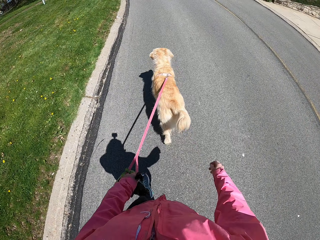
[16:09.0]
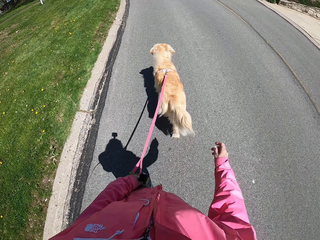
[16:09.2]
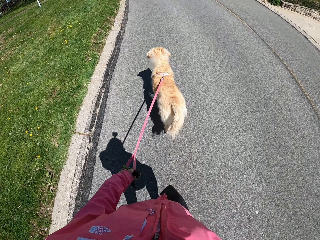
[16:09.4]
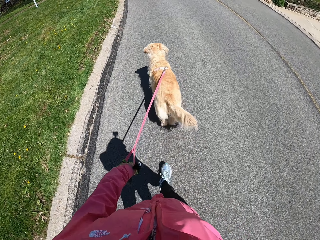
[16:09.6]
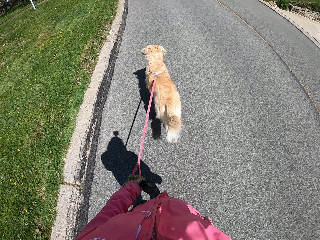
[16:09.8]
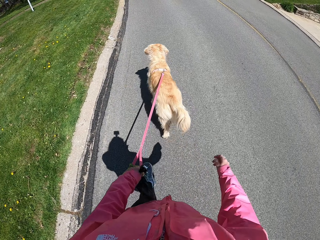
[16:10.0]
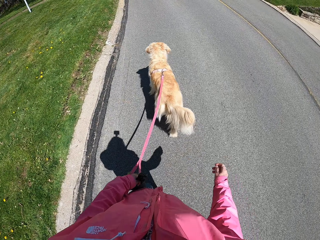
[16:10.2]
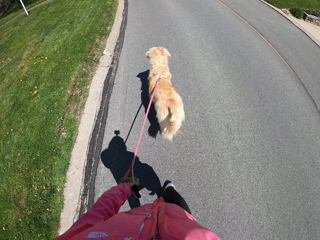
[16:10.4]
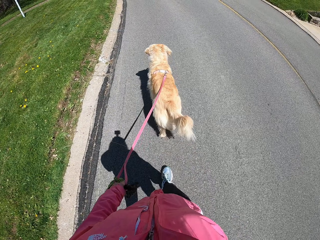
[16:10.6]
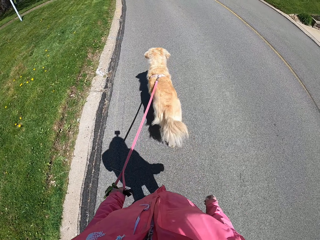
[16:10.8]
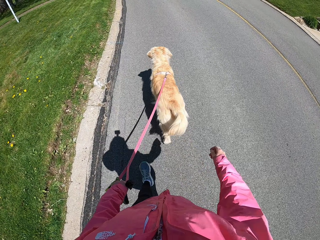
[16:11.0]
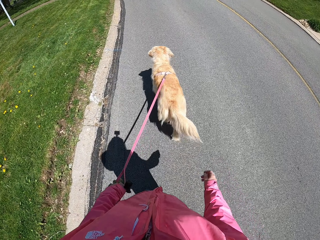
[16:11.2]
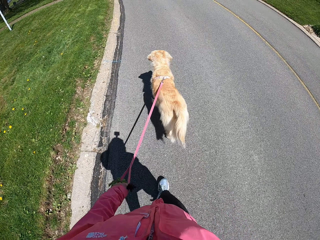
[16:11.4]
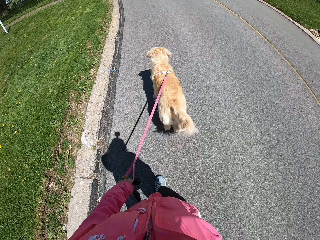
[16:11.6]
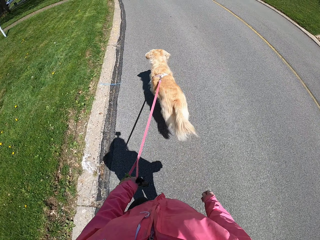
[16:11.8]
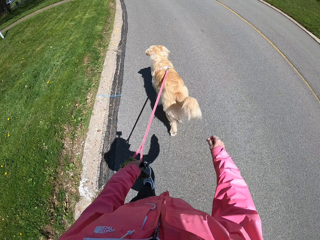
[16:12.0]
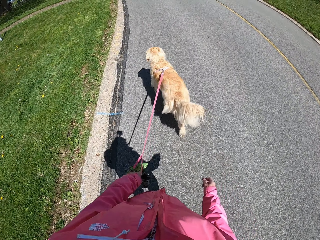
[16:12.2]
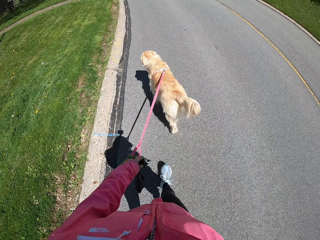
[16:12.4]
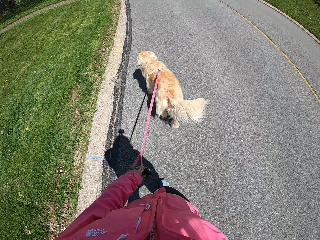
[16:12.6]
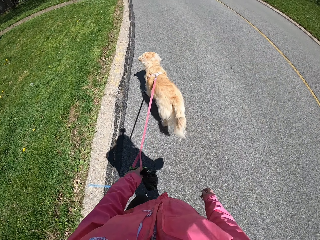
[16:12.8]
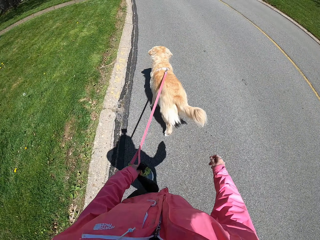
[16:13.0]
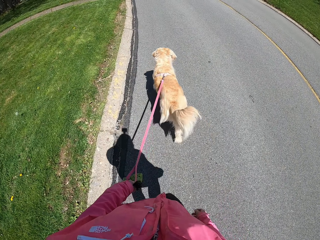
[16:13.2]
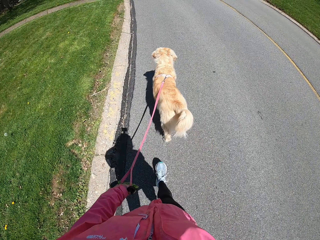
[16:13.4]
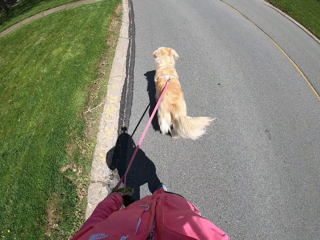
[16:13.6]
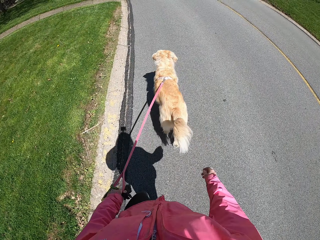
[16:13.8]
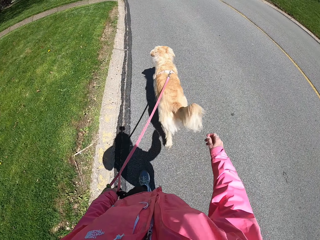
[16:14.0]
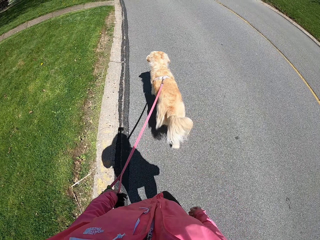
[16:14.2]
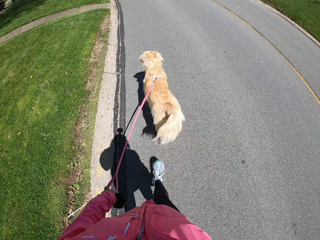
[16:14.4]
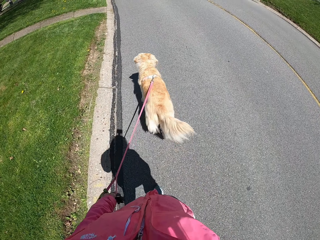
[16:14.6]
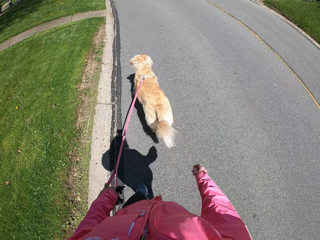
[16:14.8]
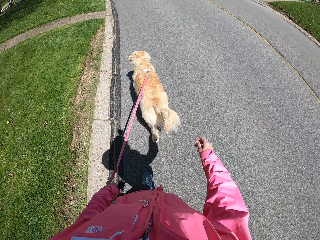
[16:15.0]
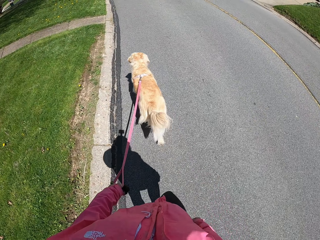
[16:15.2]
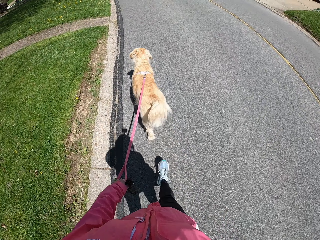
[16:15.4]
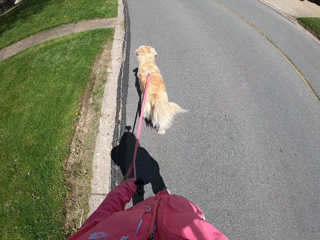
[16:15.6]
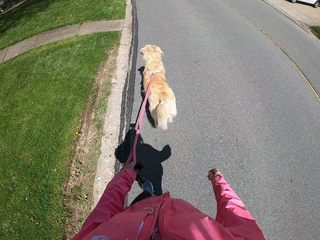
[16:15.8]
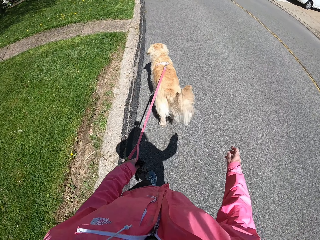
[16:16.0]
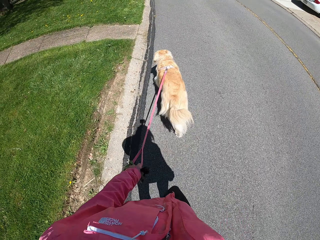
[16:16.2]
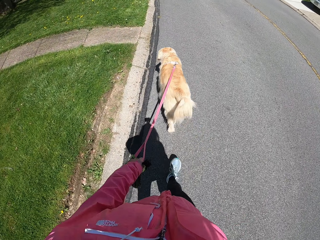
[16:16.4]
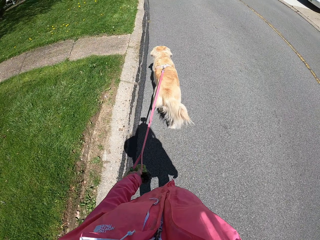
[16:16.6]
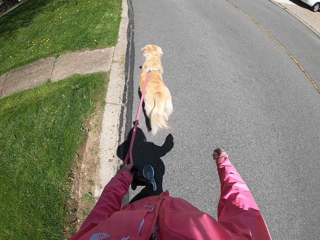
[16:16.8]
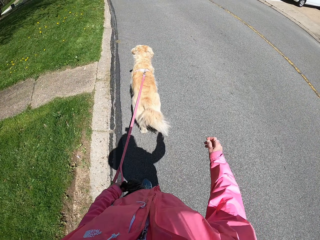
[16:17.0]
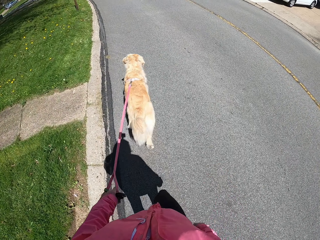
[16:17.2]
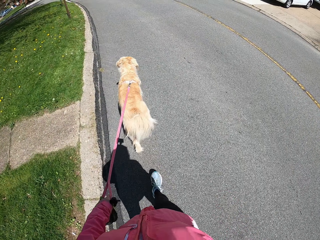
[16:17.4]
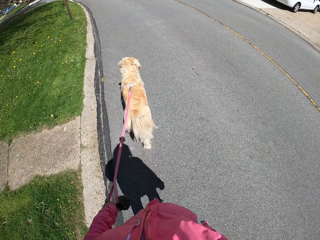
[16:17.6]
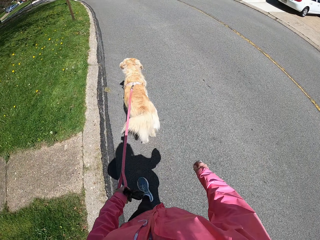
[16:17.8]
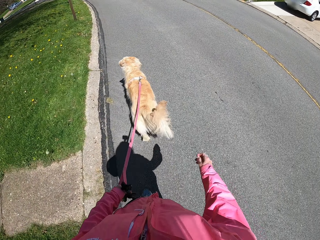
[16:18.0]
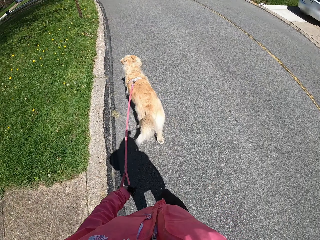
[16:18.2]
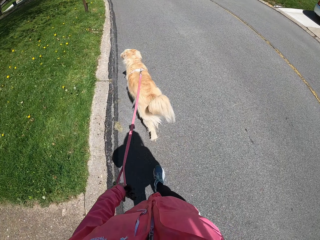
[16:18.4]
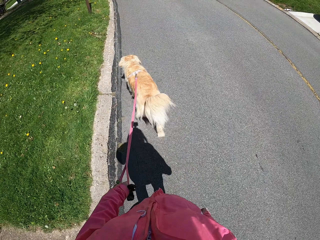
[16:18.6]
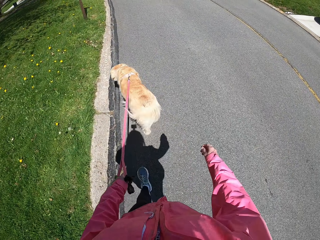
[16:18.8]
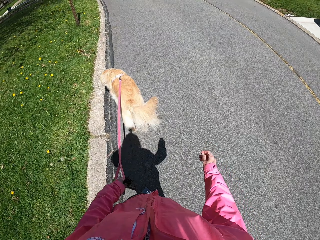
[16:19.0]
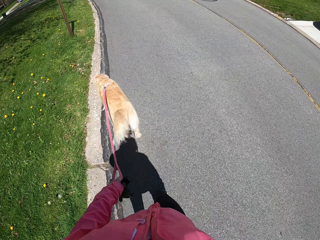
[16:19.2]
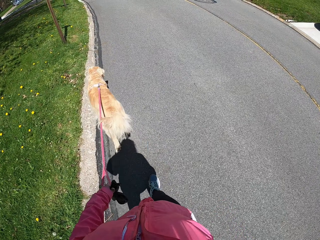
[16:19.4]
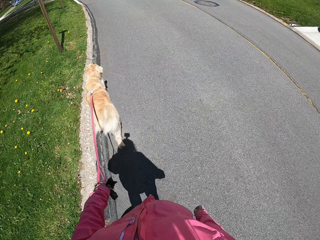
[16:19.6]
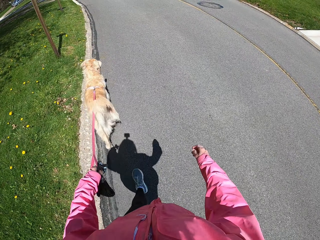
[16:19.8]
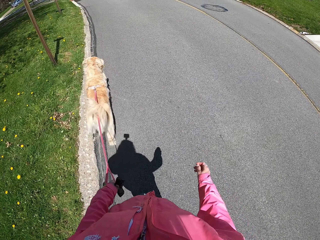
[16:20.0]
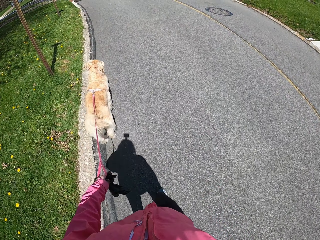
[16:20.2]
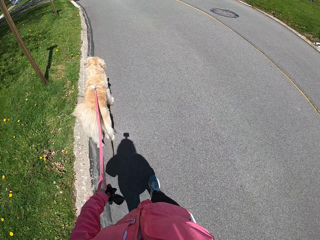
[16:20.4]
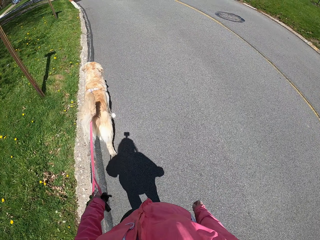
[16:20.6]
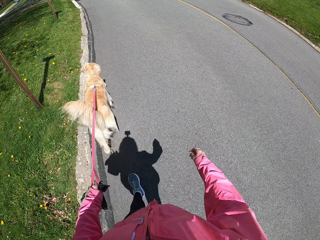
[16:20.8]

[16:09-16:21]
The camera wearer walks on the road.

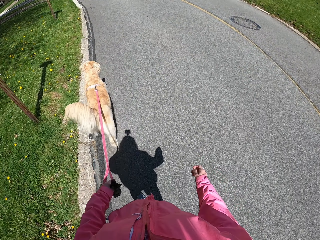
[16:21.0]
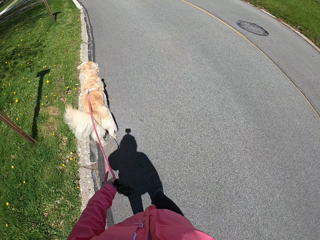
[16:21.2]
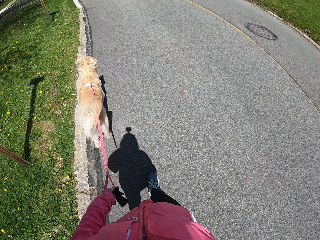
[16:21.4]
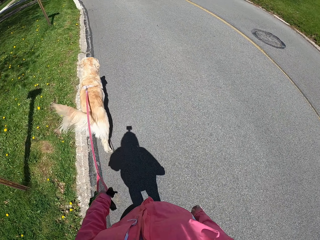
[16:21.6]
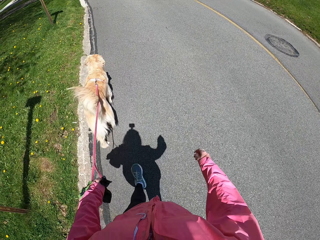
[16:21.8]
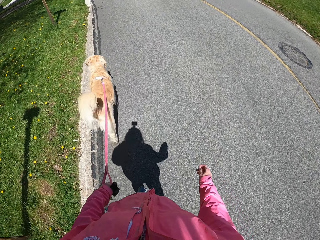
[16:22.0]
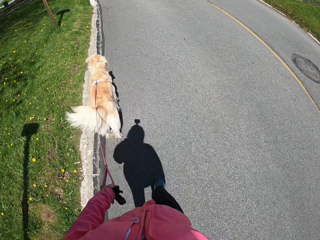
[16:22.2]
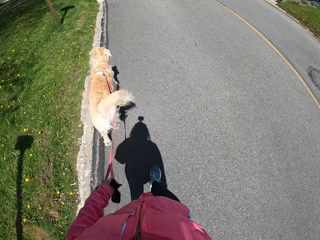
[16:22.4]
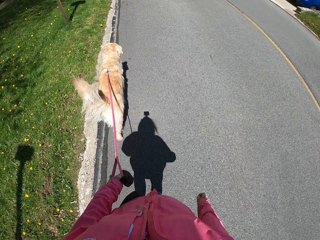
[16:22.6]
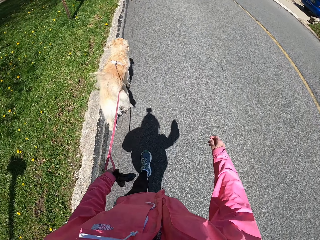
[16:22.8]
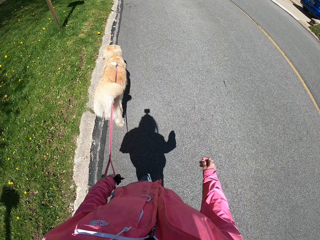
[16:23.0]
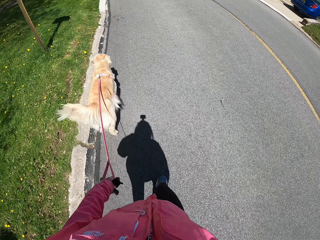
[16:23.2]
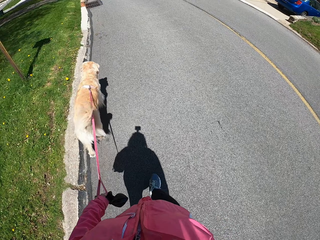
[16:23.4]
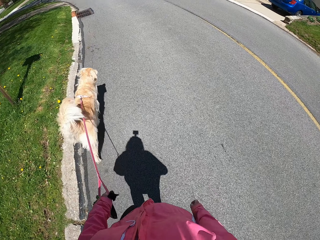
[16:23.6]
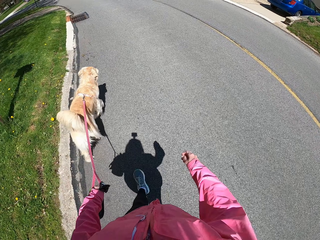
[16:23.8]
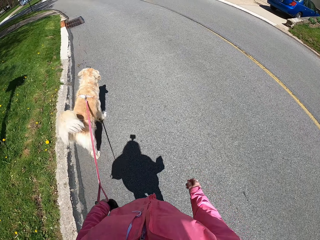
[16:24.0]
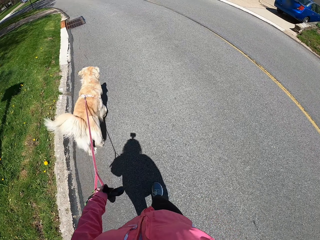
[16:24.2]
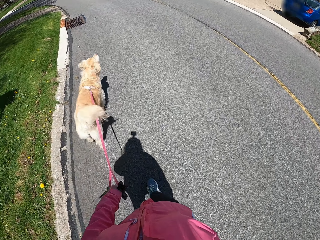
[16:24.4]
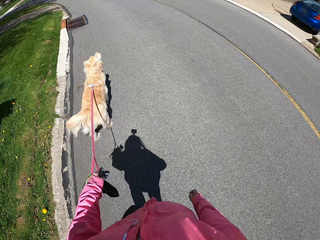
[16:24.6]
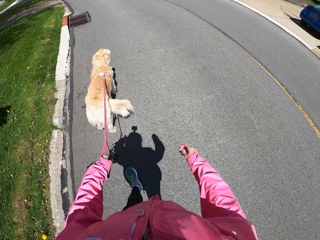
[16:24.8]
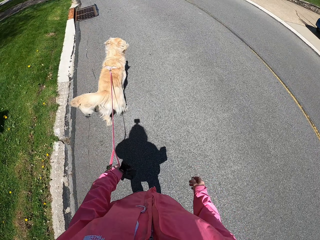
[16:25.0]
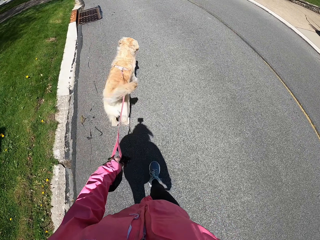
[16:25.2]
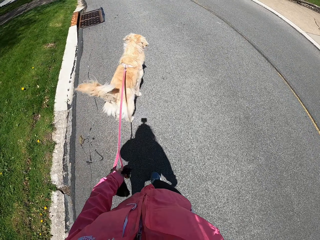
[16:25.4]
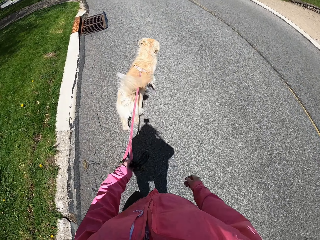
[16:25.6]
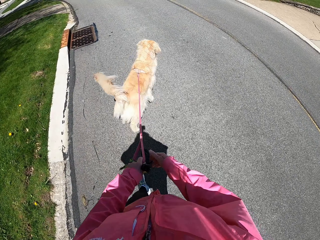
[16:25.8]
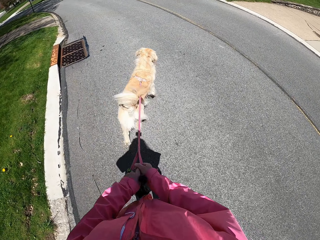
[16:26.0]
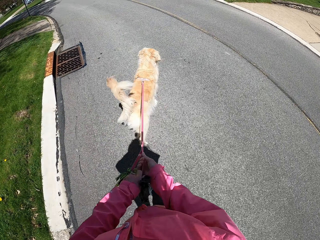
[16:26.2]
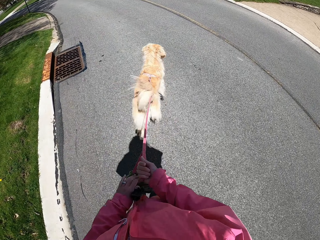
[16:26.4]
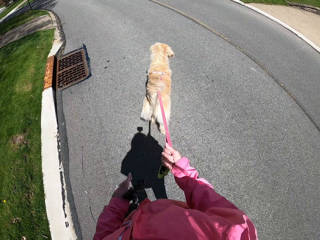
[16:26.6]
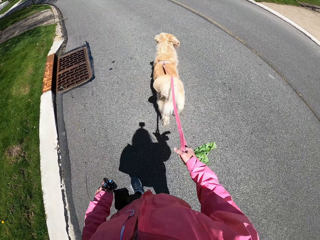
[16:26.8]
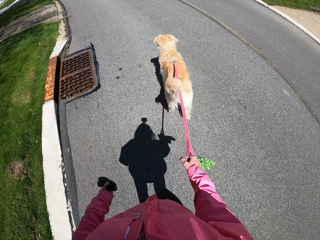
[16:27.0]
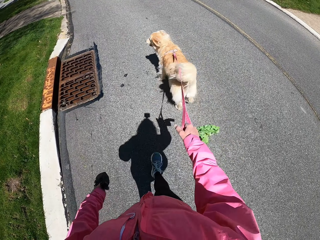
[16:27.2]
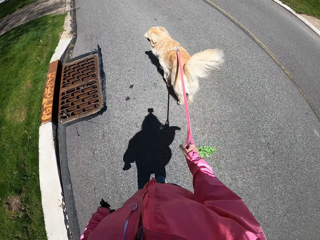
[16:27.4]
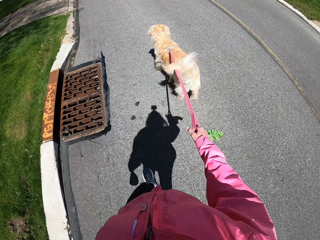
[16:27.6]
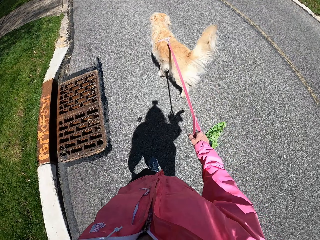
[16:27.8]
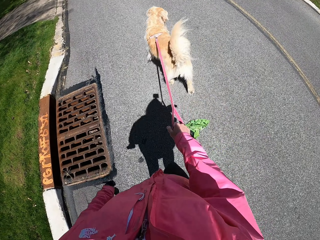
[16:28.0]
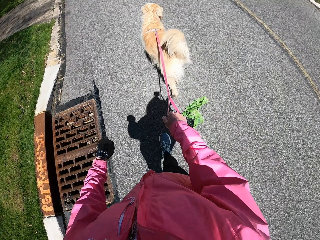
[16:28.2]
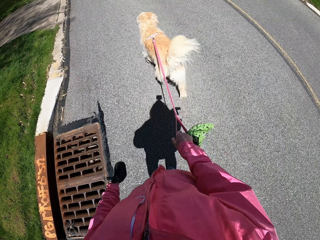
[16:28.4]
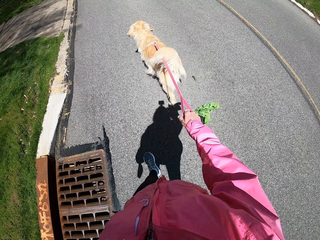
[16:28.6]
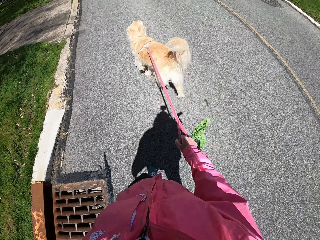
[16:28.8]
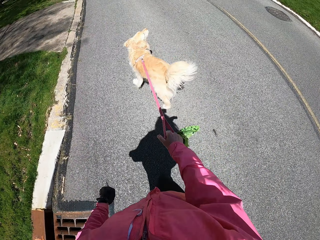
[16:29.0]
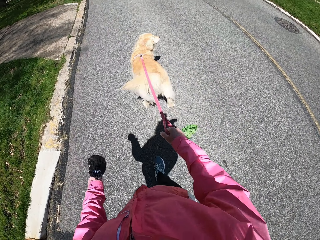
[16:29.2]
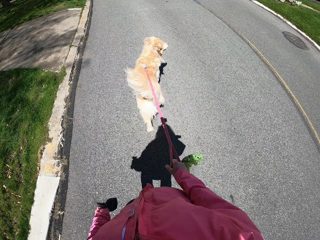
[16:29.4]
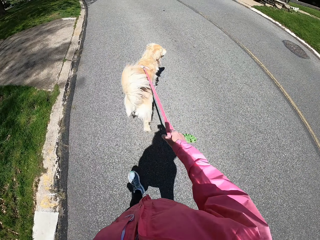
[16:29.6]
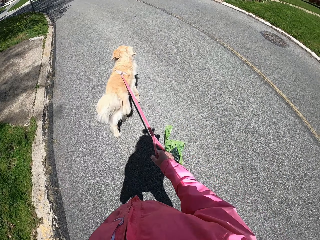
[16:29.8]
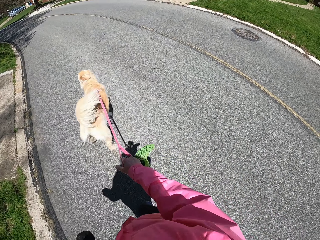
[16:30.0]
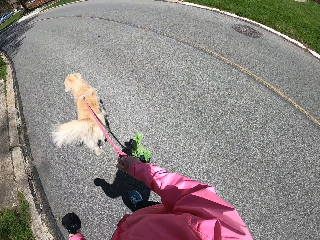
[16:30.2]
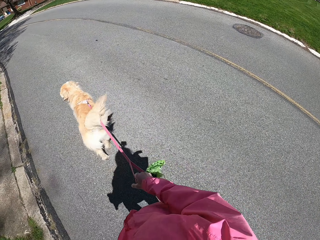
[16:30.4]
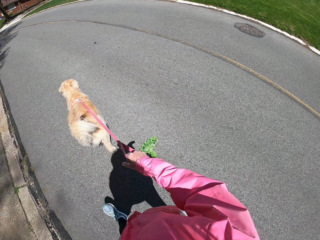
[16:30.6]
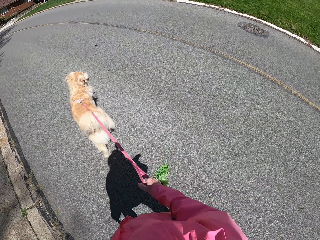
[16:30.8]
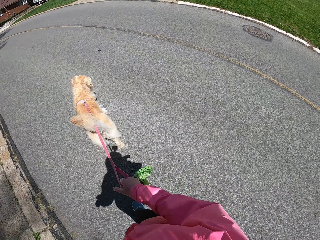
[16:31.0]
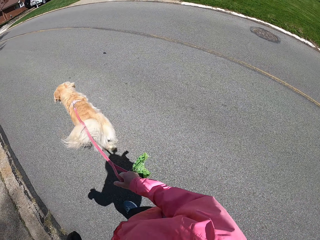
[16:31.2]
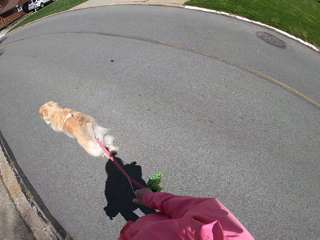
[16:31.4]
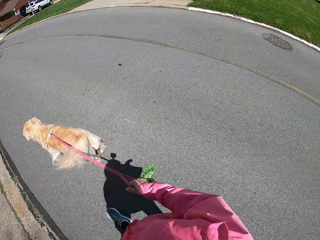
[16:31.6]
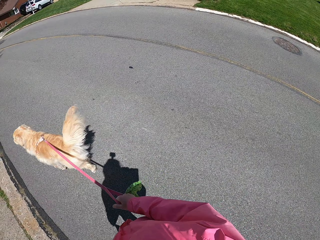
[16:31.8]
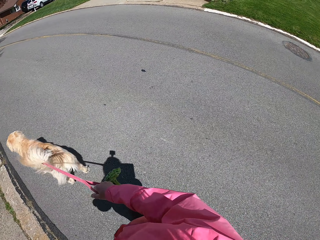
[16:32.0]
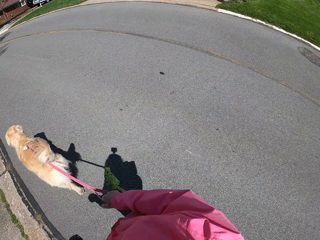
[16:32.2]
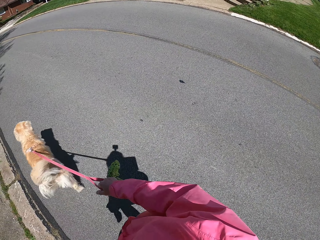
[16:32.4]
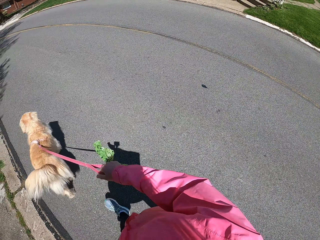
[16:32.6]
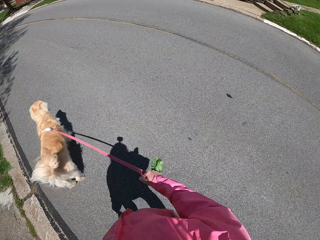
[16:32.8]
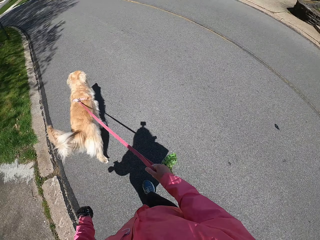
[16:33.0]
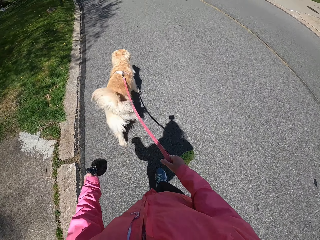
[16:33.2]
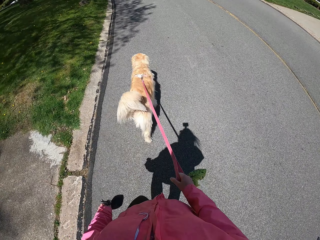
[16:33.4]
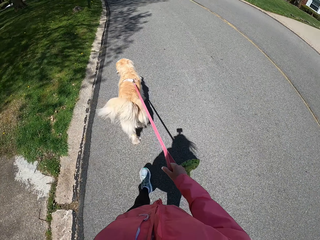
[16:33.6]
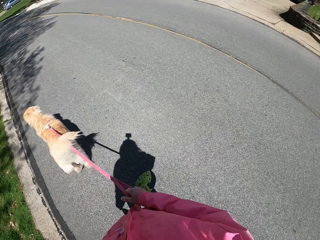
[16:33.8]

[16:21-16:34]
The camera wearer holds a dog leash with her right hand. She changes the rope from the left hand to the right hand.
